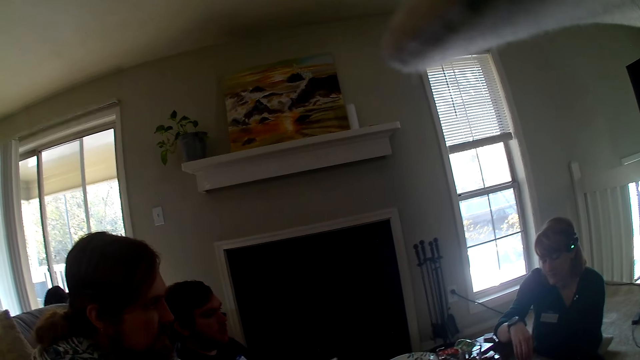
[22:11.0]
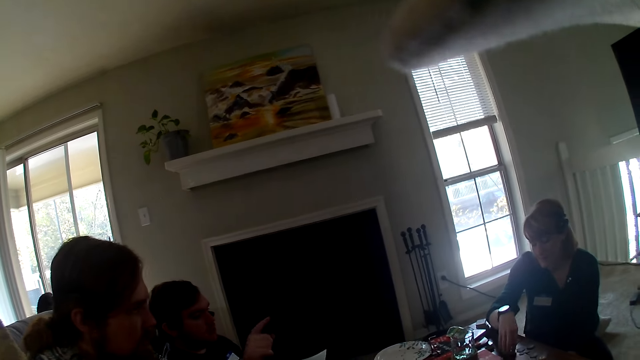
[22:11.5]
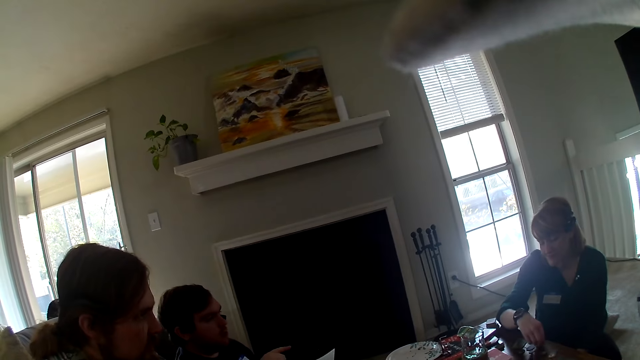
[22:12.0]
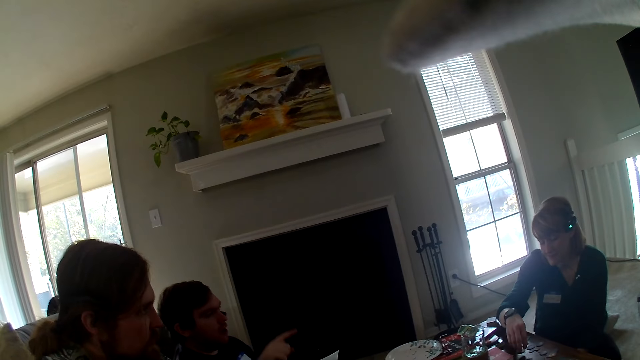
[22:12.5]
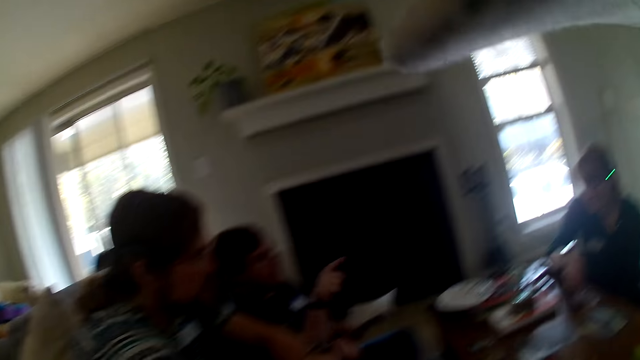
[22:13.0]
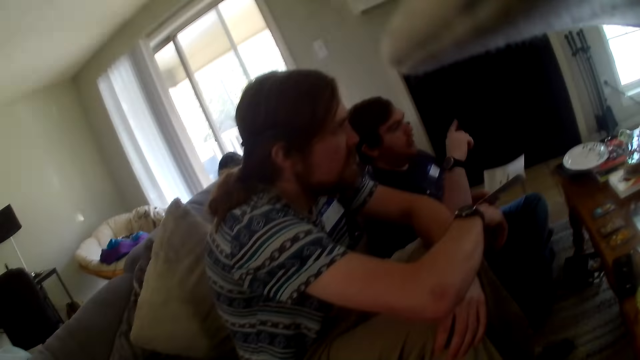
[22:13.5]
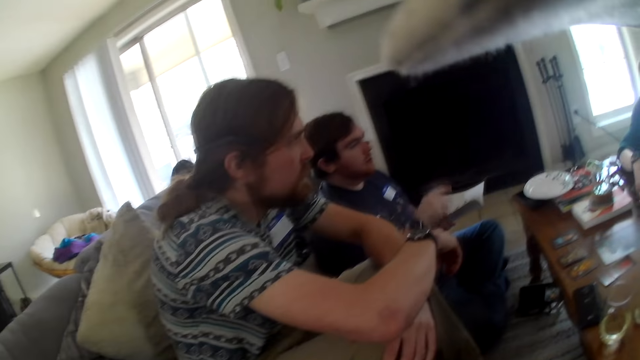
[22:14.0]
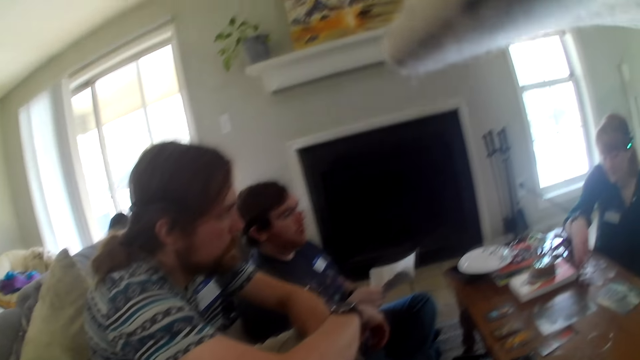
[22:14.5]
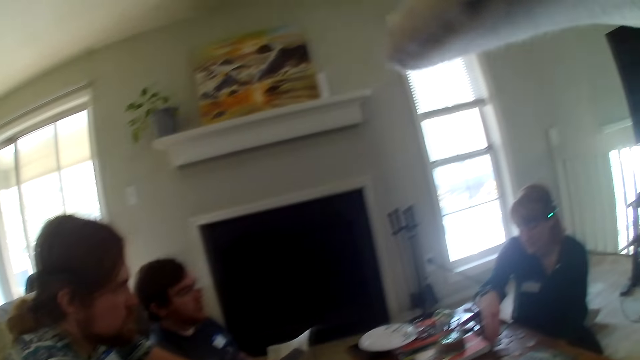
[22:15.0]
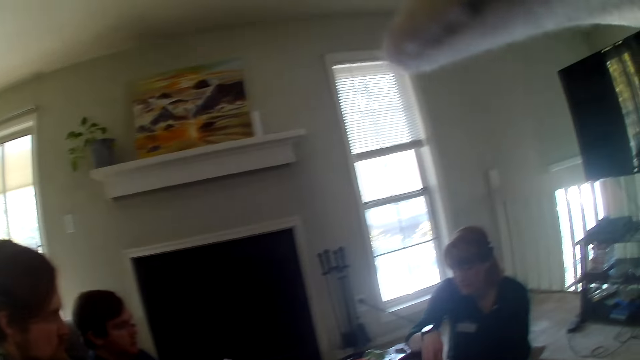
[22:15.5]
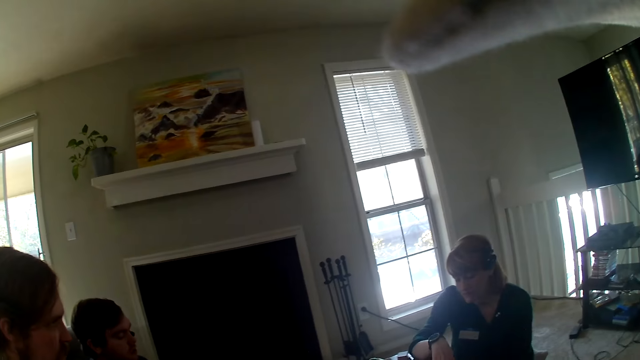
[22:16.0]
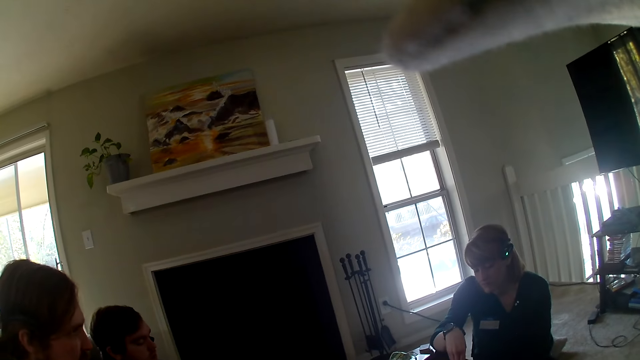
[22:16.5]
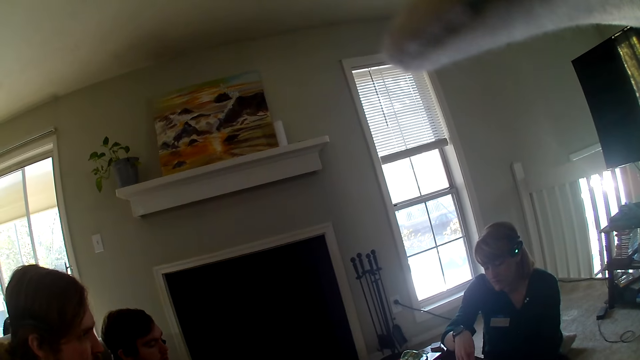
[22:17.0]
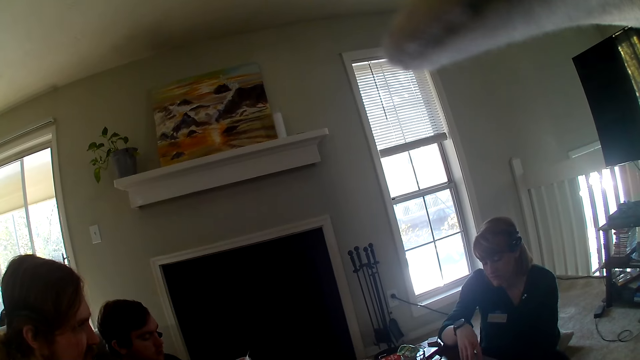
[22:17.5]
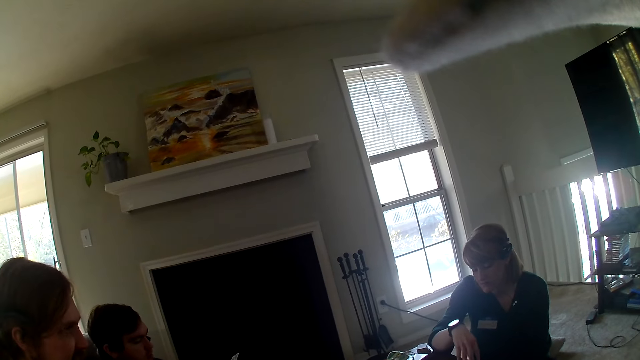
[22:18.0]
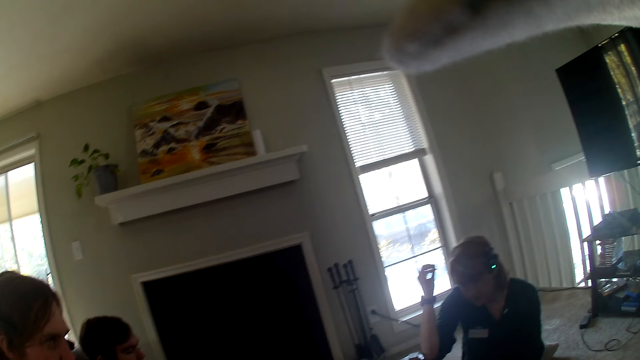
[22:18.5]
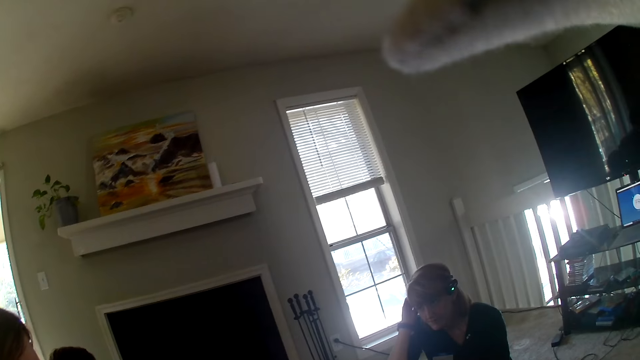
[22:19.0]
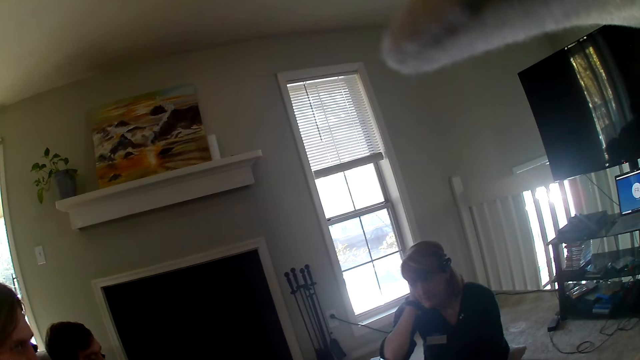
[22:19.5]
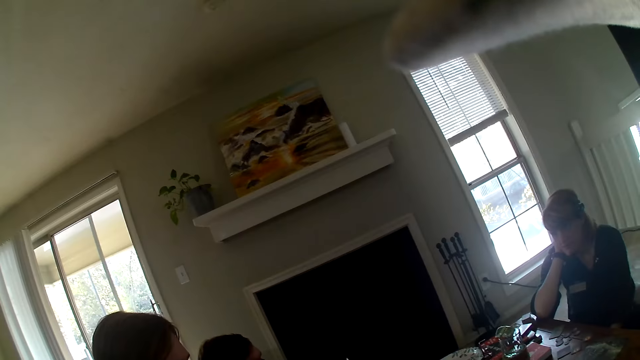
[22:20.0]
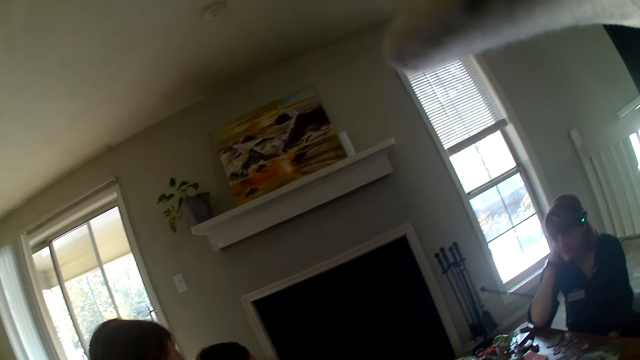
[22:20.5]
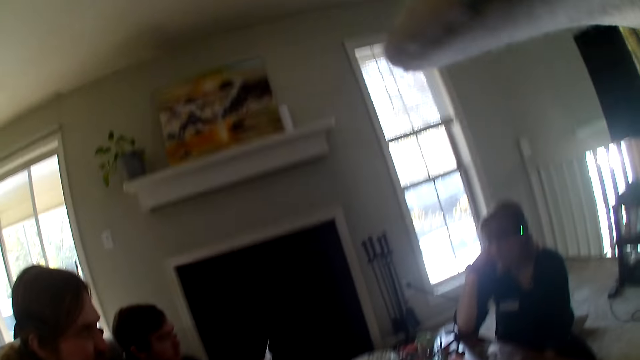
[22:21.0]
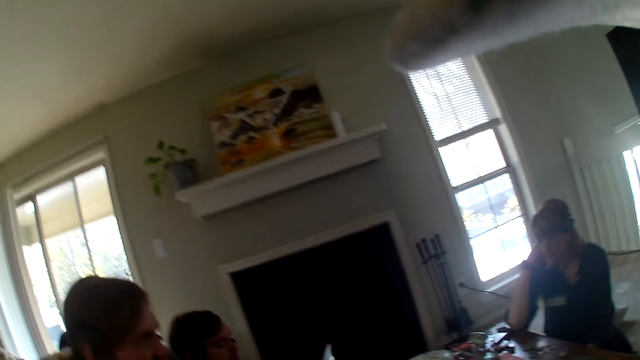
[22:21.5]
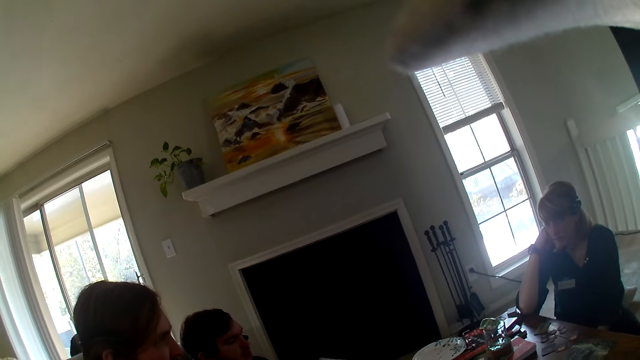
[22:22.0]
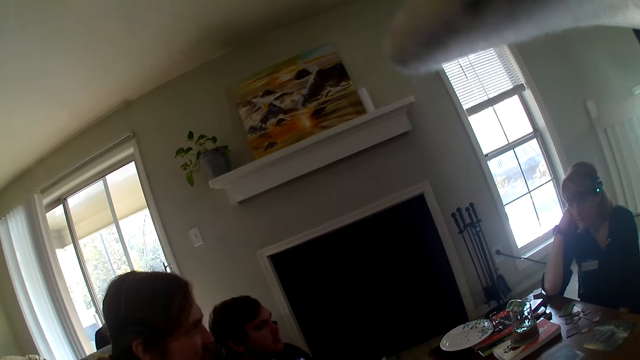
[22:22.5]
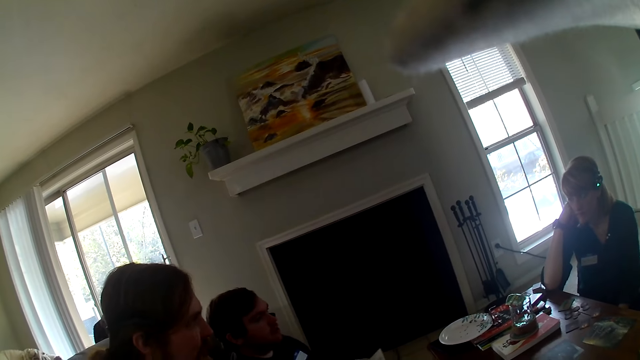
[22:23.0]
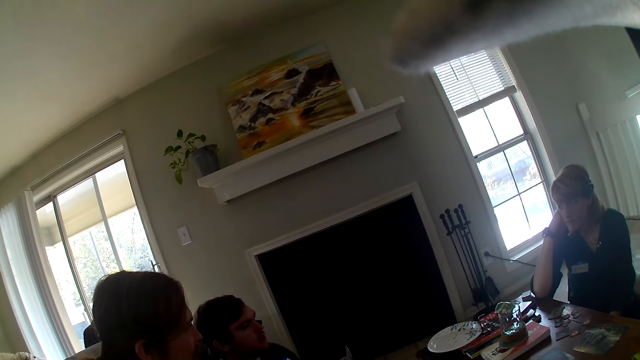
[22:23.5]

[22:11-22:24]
The camera wearer stares at a man. They look around the apartment. A woman touches her hair. The camera wearer looks around the apartment.

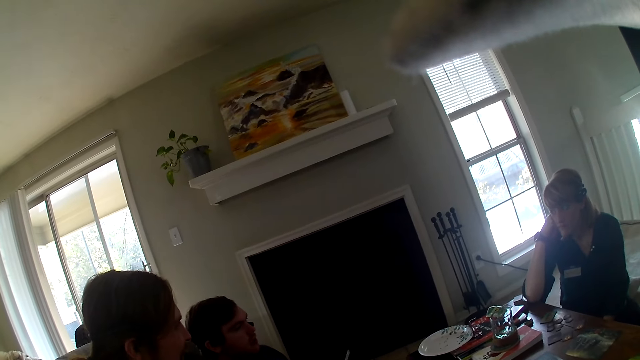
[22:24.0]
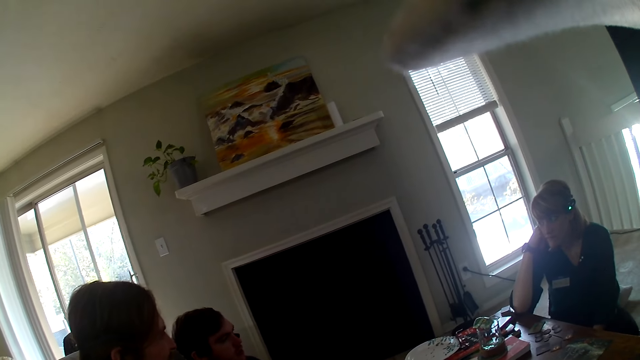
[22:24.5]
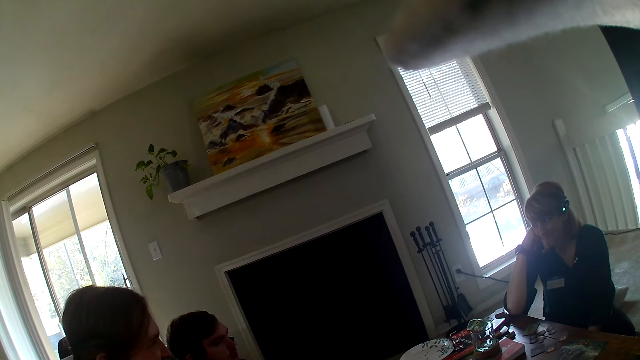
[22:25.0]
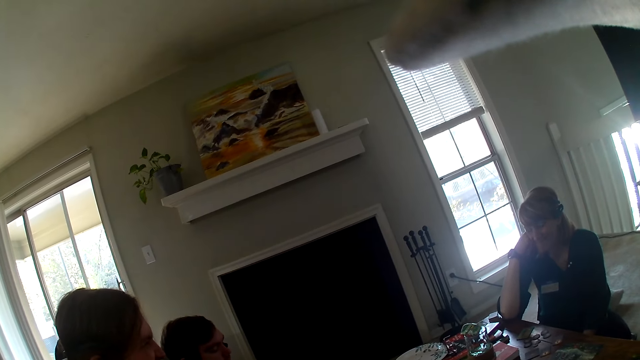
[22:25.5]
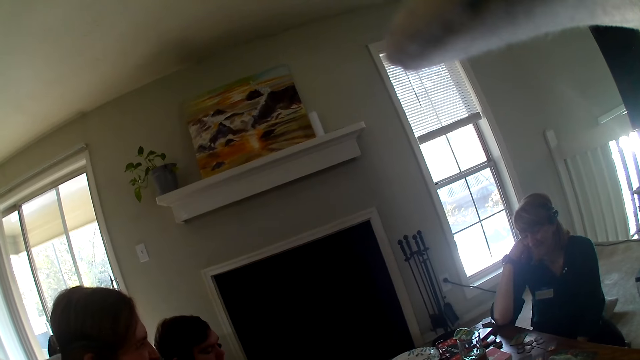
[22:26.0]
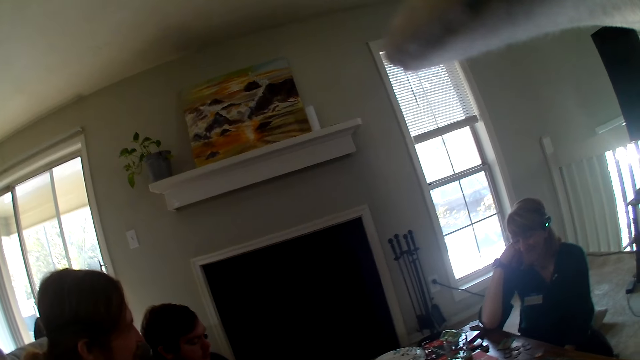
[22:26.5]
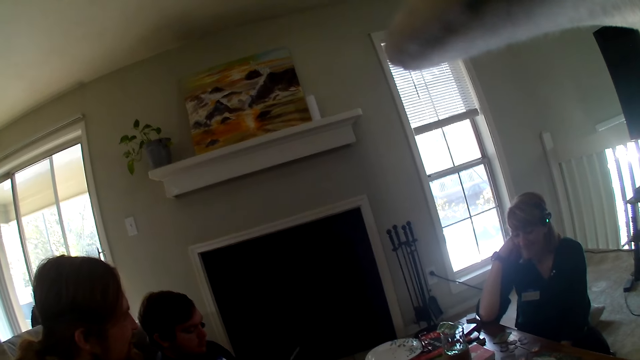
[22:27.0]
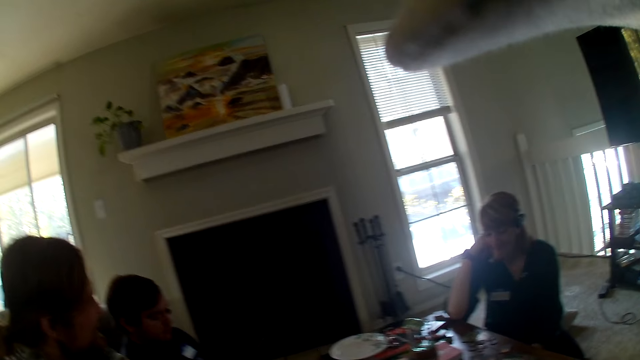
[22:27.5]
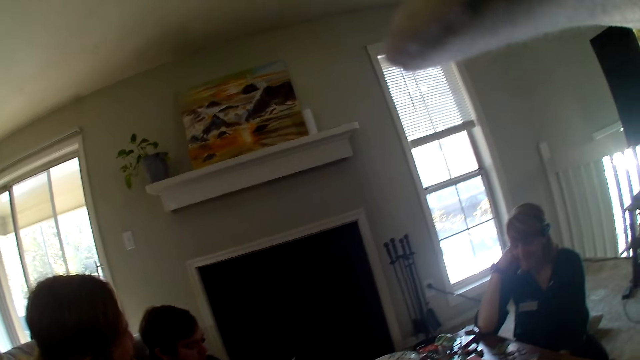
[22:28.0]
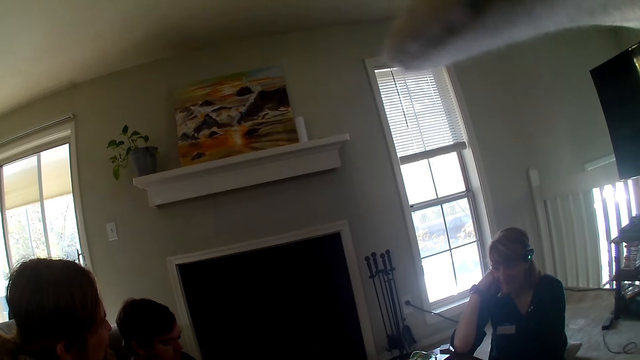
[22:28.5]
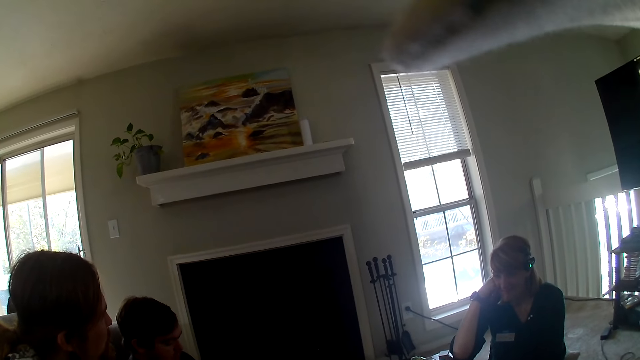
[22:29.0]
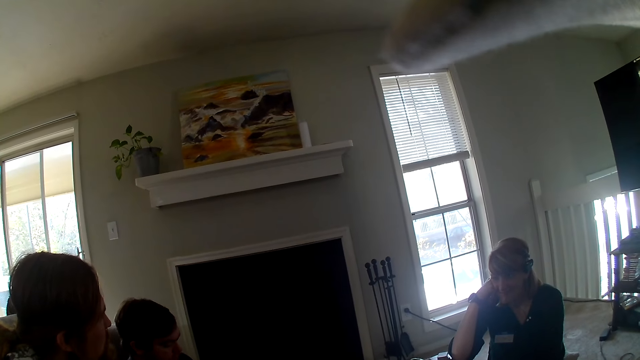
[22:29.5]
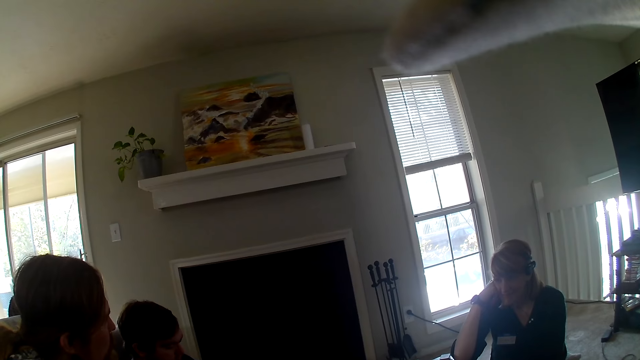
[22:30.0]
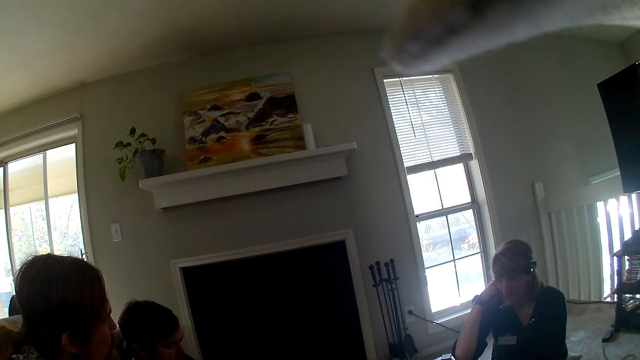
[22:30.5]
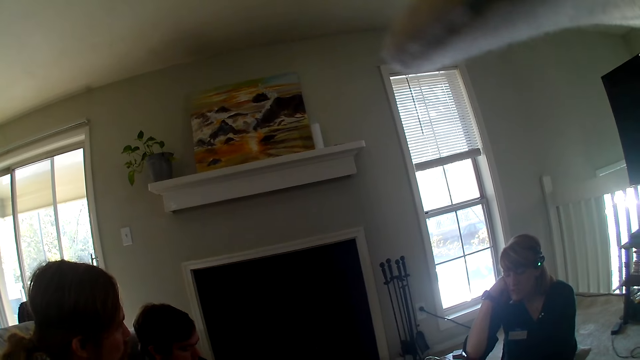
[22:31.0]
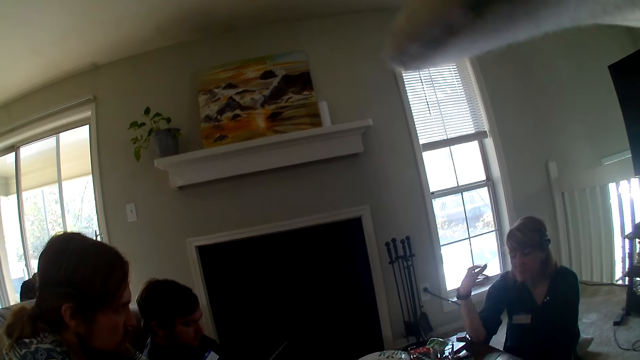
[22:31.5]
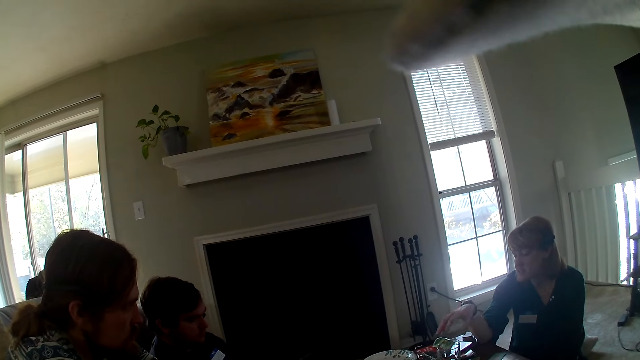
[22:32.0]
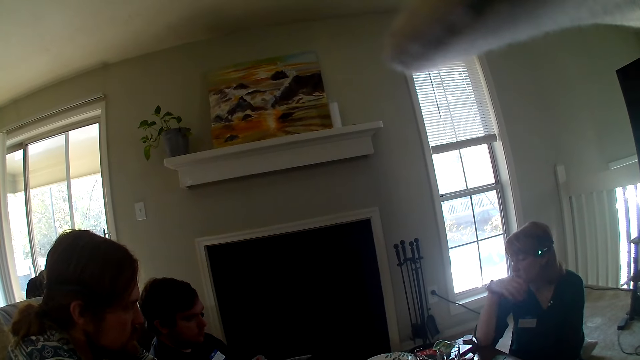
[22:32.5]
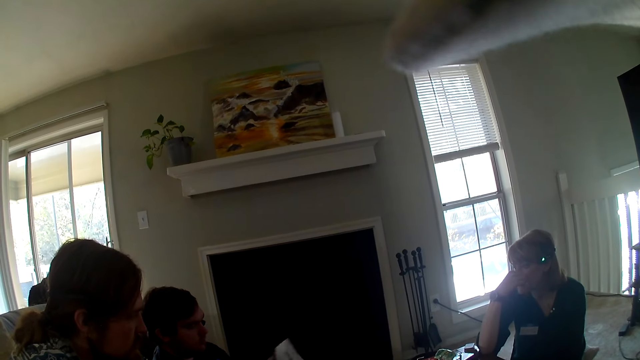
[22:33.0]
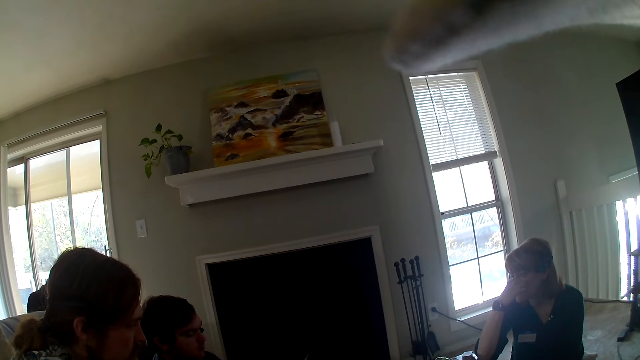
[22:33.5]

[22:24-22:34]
The camera wearer stares at a woman.
